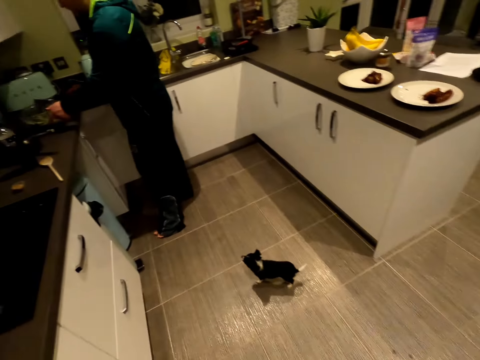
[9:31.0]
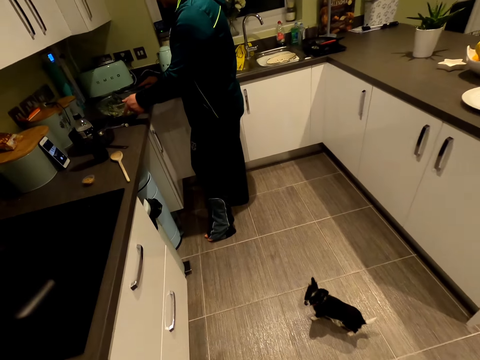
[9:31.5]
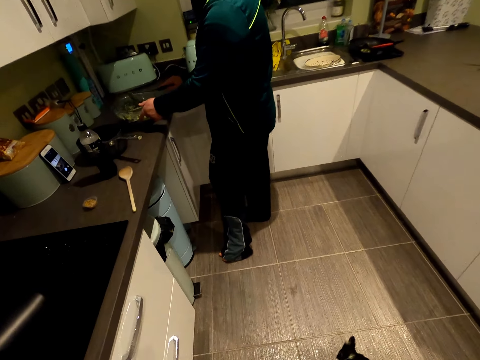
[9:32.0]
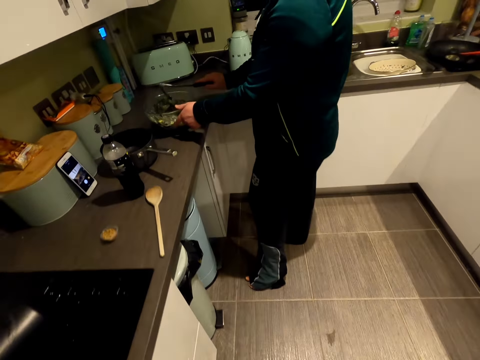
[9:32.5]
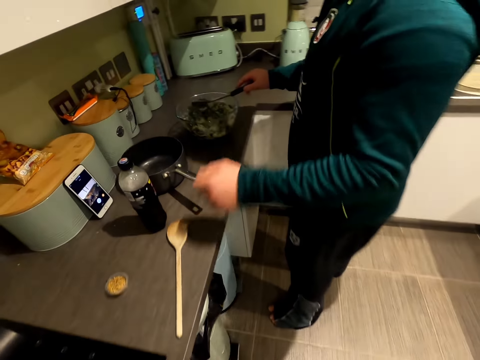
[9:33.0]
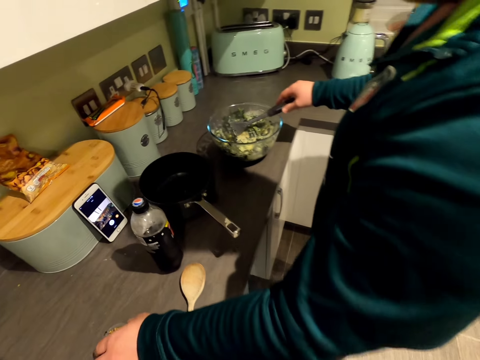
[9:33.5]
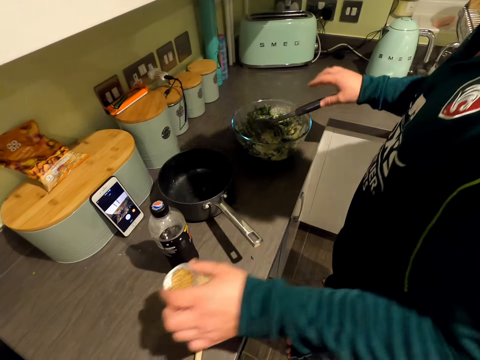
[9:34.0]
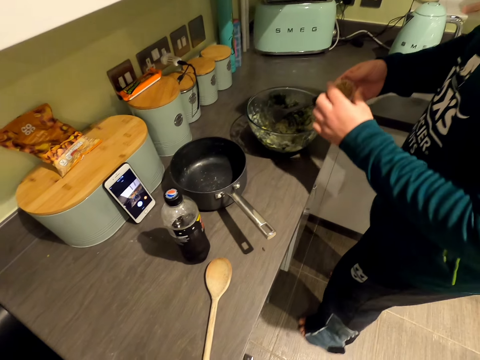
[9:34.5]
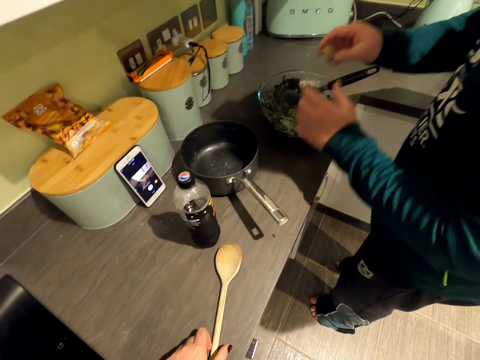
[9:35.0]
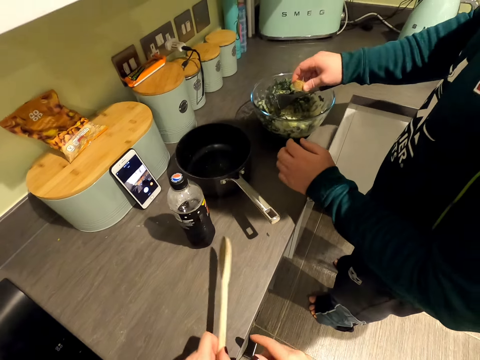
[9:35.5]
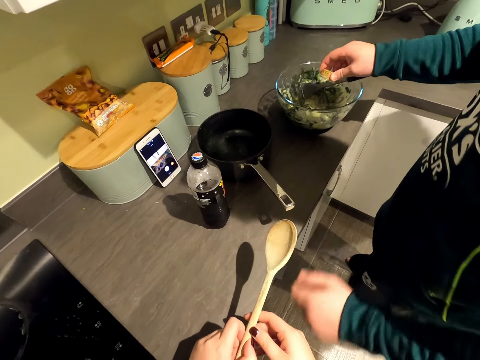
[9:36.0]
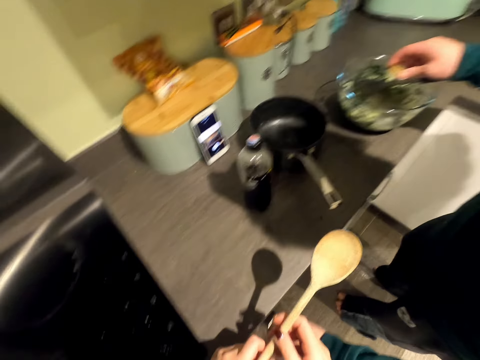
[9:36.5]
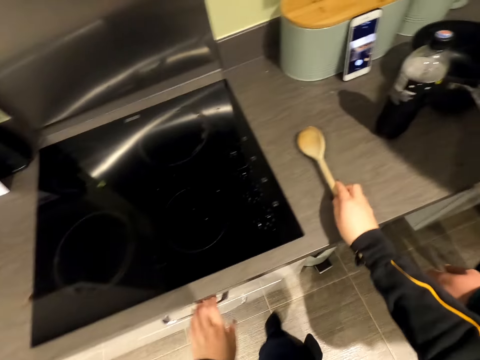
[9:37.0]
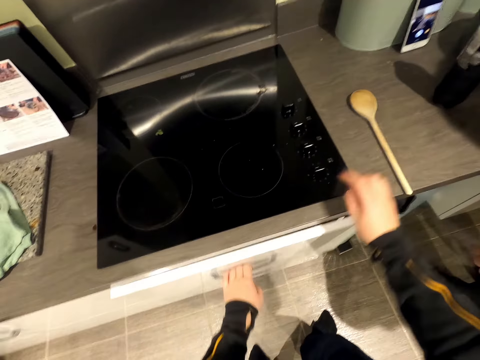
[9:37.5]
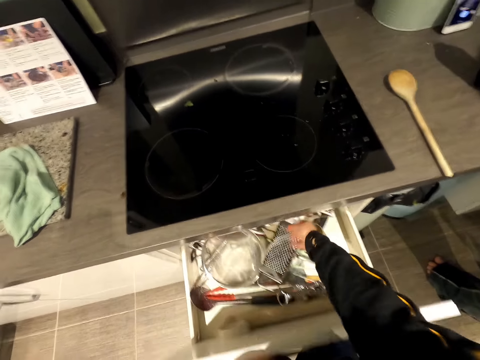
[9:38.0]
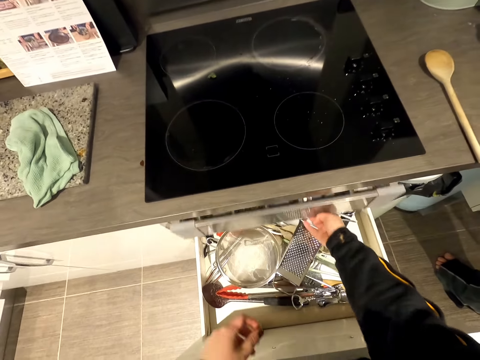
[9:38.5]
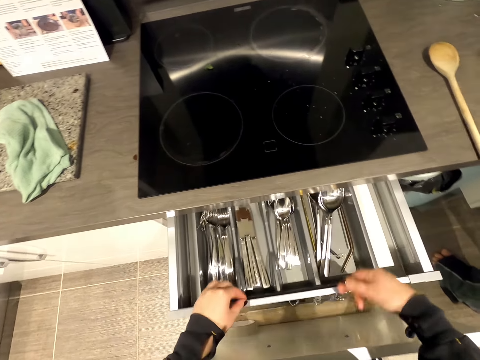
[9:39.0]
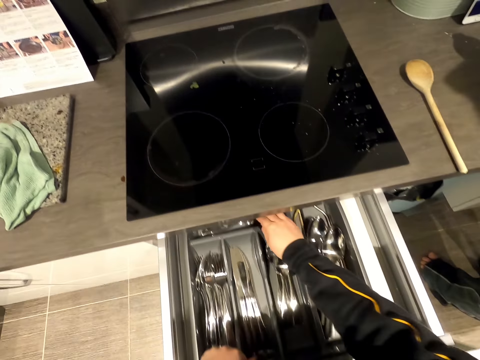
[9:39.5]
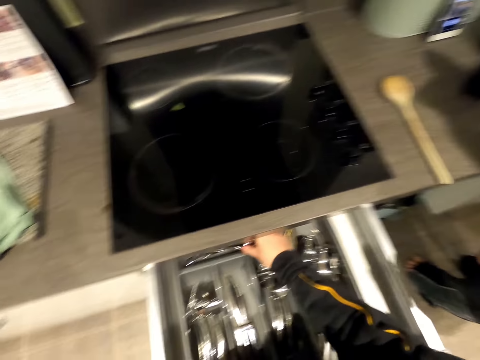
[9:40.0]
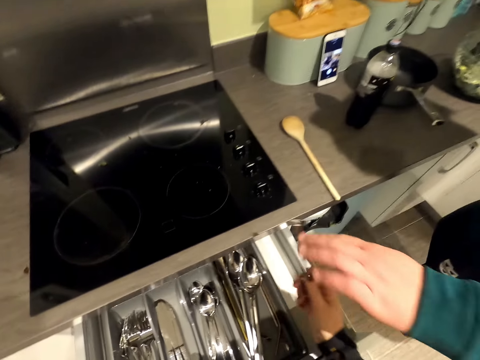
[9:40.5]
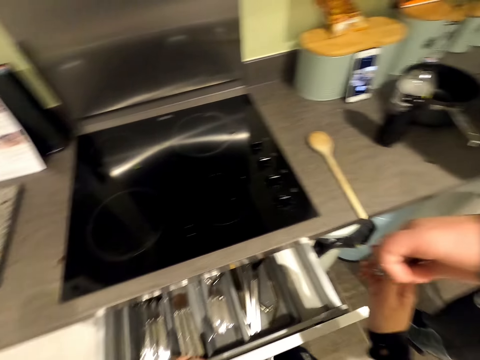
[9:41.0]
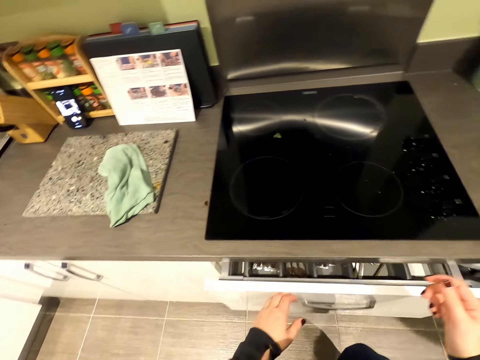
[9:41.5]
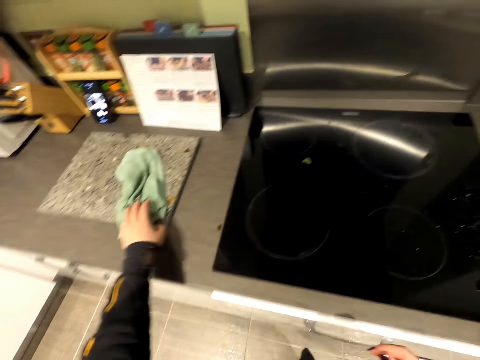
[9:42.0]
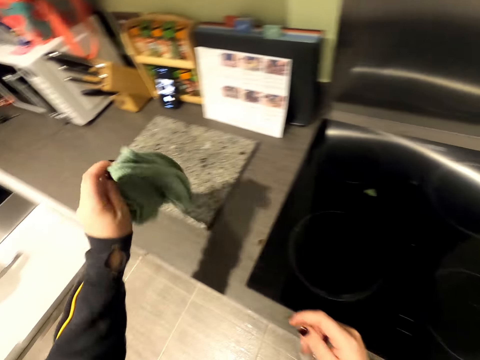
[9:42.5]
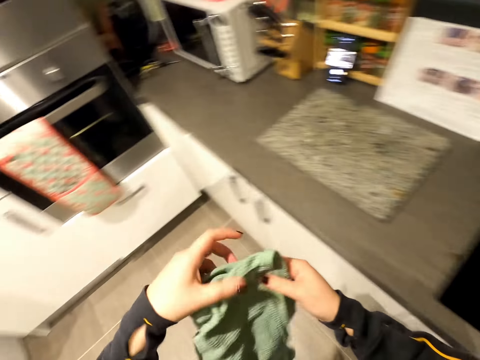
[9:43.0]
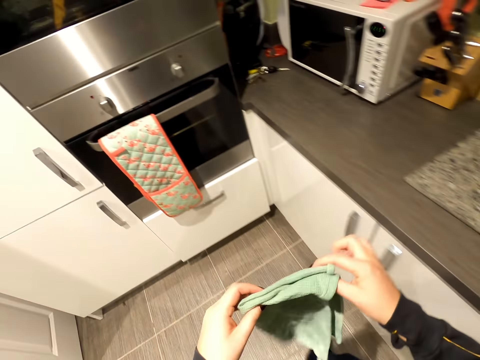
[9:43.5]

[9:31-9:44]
The camera wearer walks across the kitchen. They pick up something from the counter. They pick up a cooking stick. They pour something in the bowl. They put the cooking stick on the counter. They open the kitchen drawer. They pick up a spoon. A person takes the spoon from the camera wearer. The camera wearer closes the drawer. They pick up the kitchen towel.

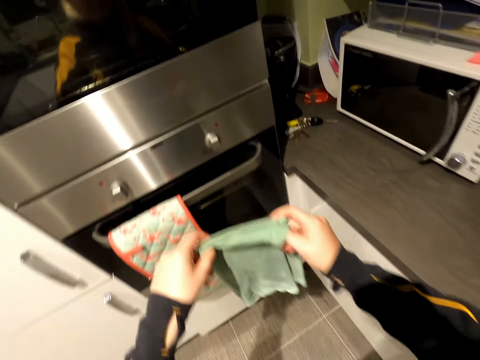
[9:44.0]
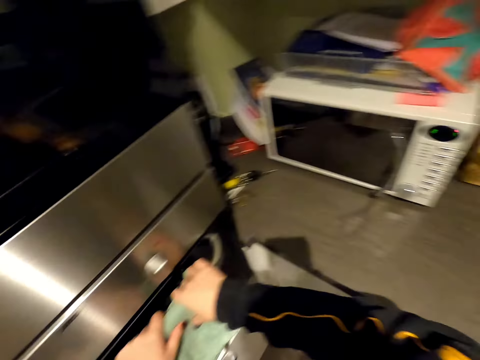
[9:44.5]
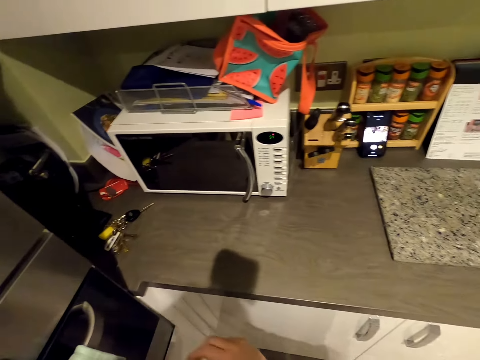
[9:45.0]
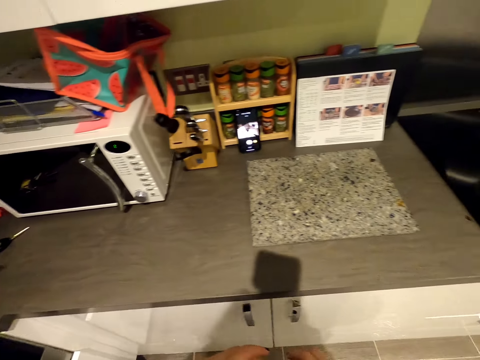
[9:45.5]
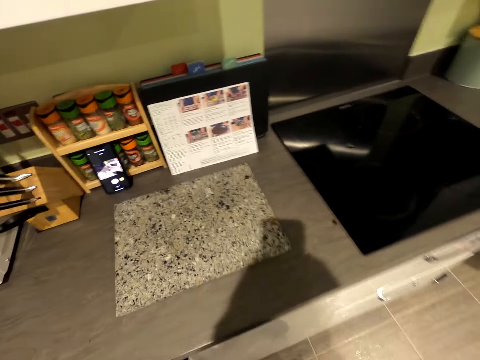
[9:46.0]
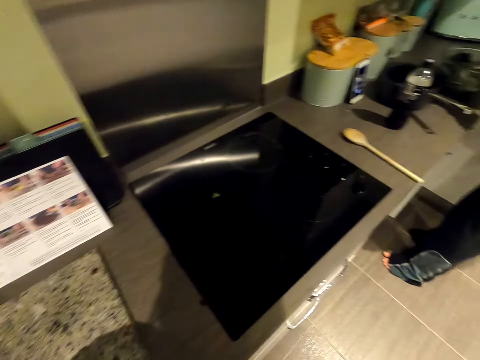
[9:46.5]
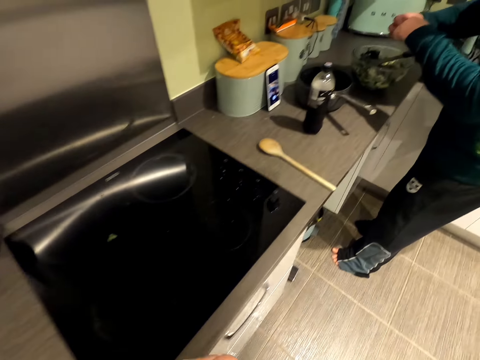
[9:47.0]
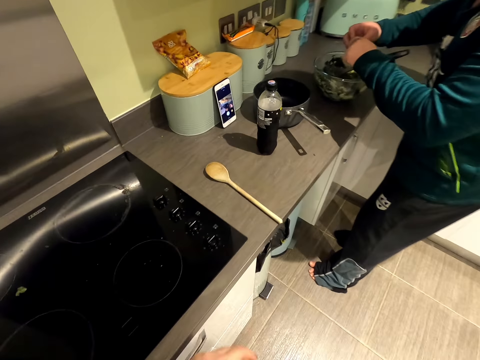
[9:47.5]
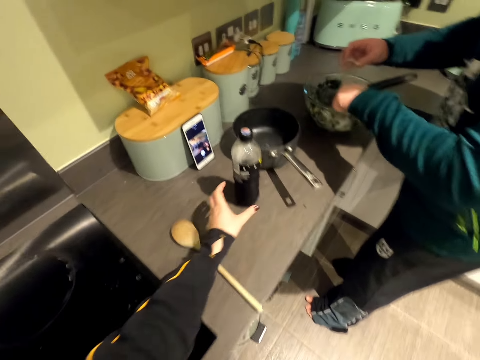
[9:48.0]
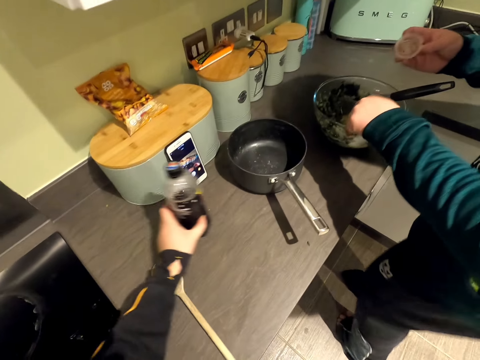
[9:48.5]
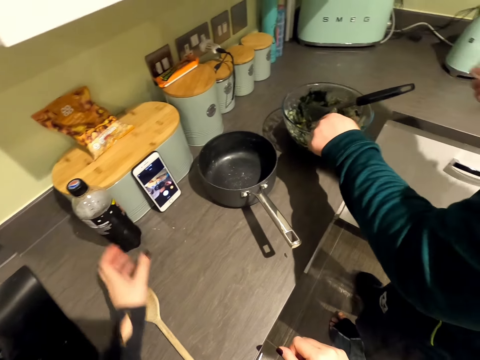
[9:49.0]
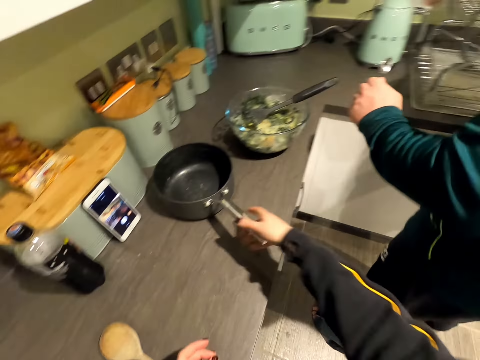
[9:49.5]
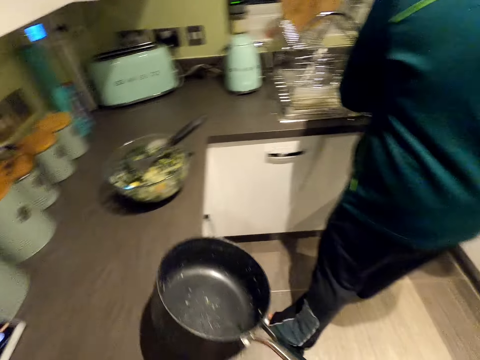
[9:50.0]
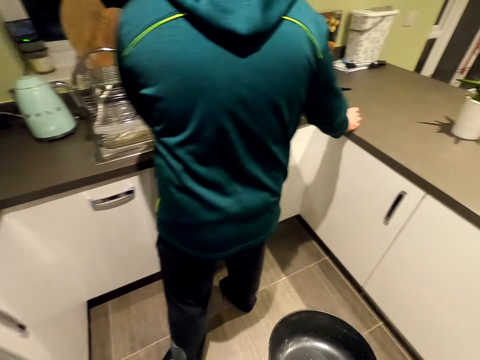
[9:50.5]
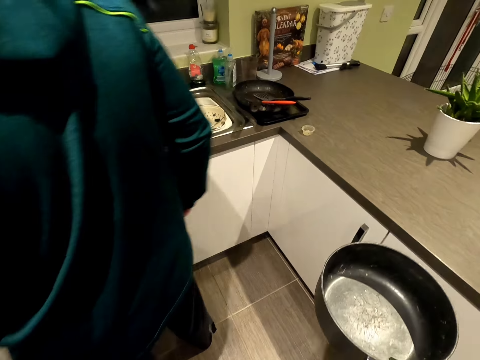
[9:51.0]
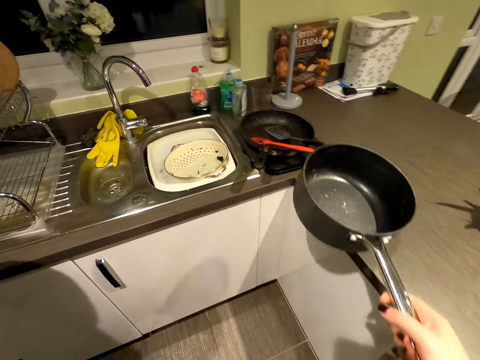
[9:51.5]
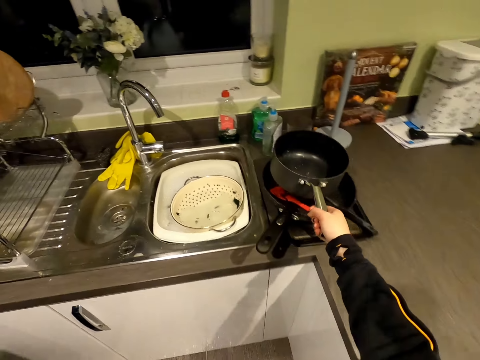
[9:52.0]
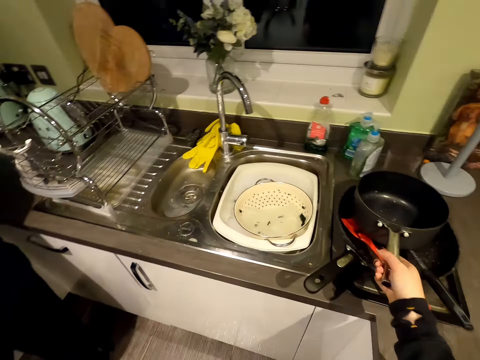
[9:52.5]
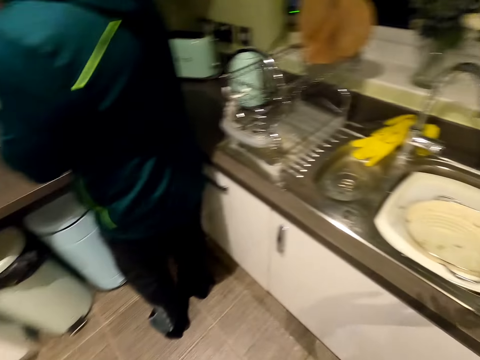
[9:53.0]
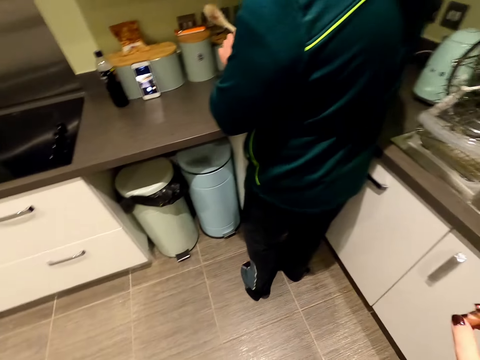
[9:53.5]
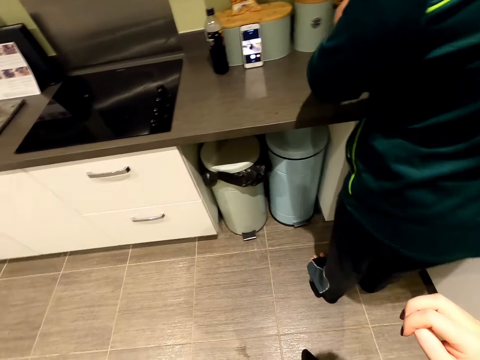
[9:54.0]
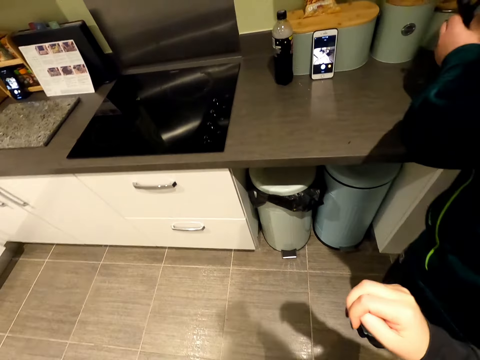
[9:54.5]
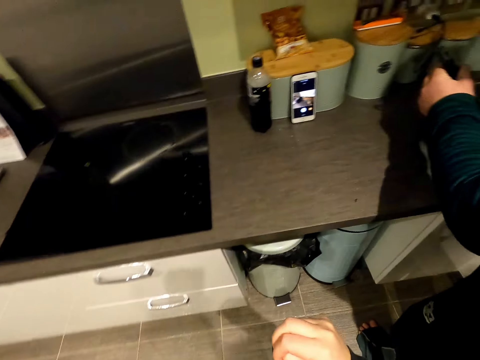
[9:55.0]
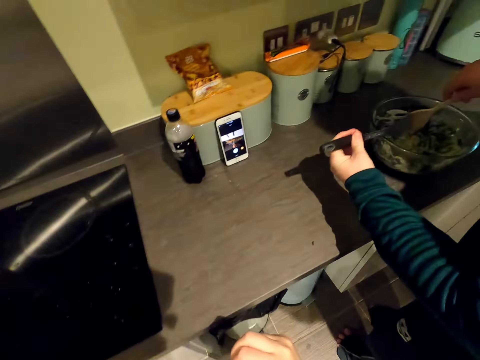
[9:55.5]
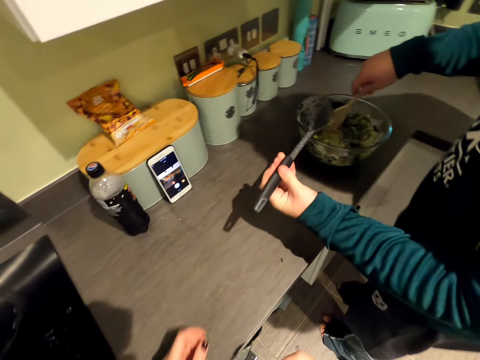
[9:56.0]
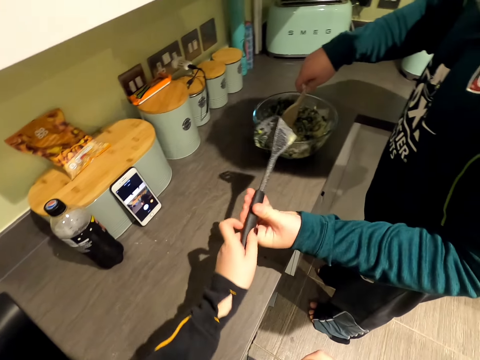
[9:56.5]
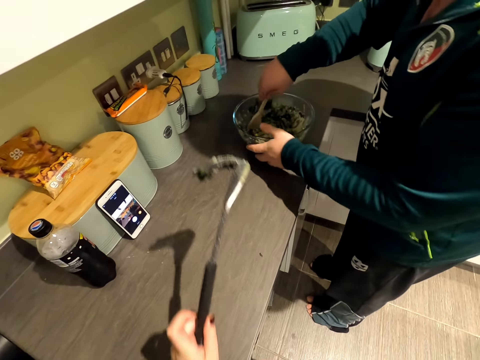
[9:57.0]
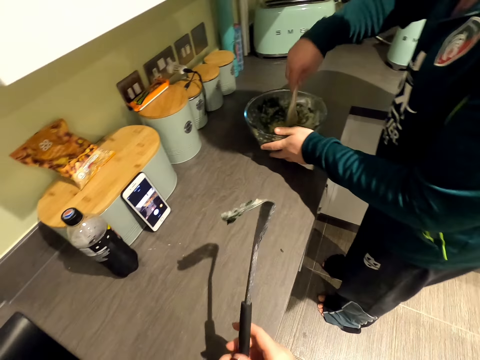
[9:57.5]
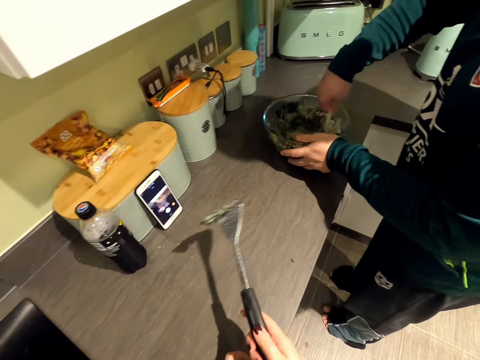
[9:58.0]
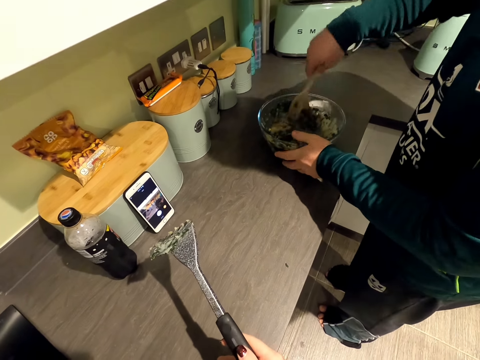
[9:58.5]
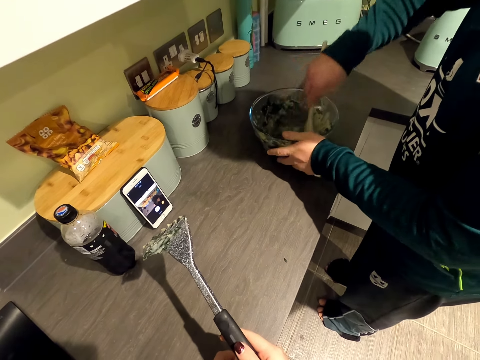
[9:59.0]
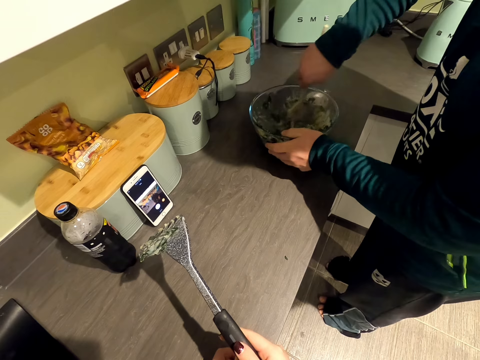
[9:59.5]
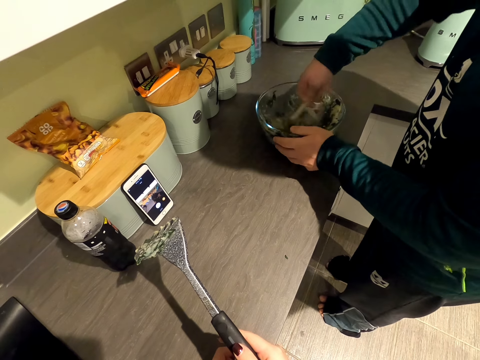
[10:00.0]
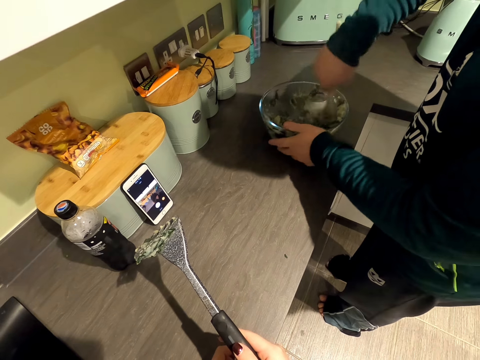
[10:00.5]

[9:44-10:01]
The camera wearer walks across the kitchen. They hang the kitchen towel on the oven door. They walk across the kitchen and pick a bottle of something. A man makes something. The camera wearer moves the bottle on the kitchen counter. They pick up the cooking pot. They walk across the kitchen. They put the cooking pot on top of the pan. They walk across the kitchen. The man gives the camera wearer a spatula. The camera wearer takes the potato smasher from the man. The man mixes something with a cooking spoon. He makes something.
